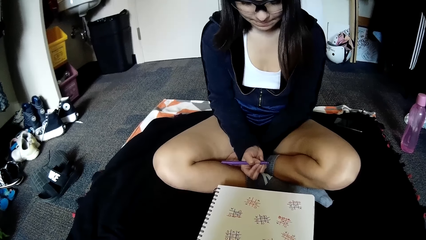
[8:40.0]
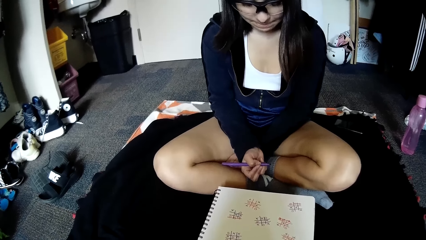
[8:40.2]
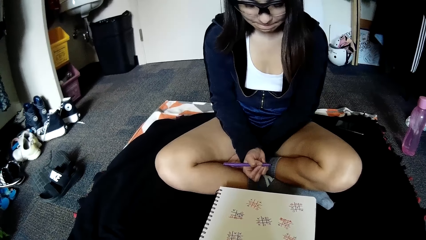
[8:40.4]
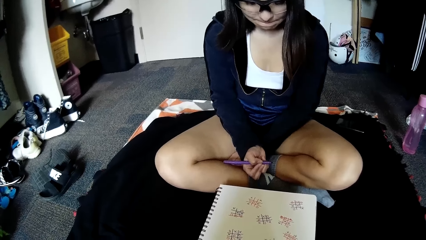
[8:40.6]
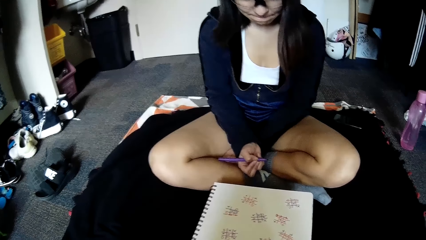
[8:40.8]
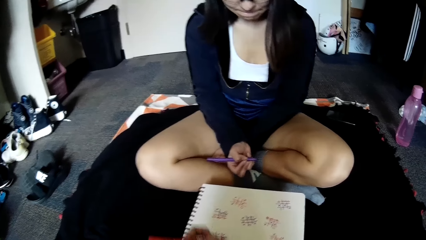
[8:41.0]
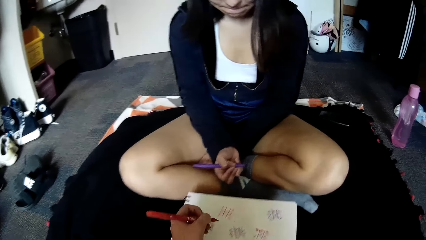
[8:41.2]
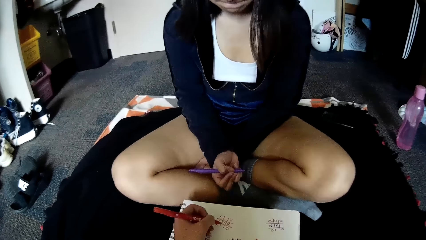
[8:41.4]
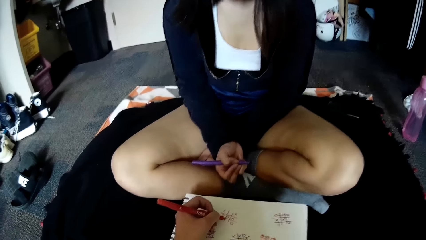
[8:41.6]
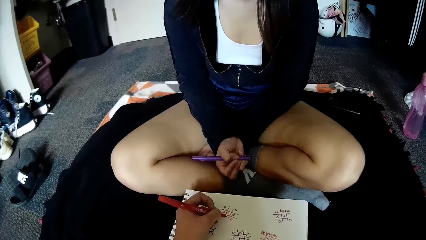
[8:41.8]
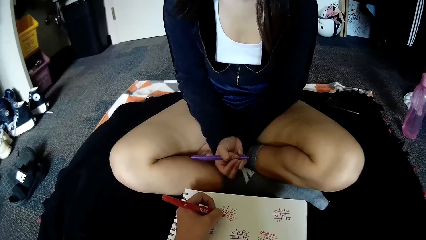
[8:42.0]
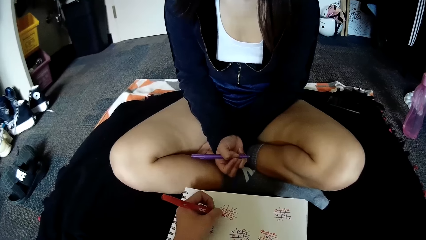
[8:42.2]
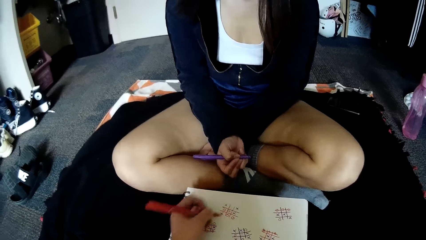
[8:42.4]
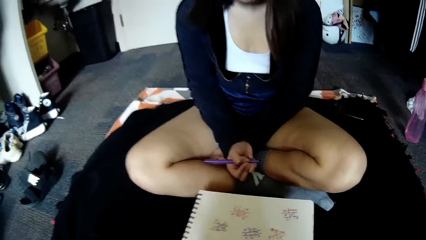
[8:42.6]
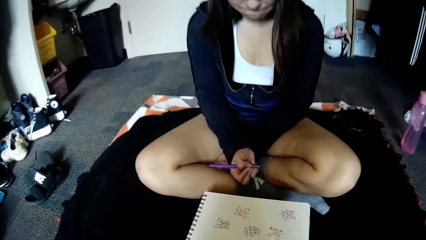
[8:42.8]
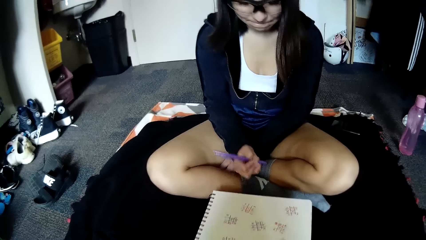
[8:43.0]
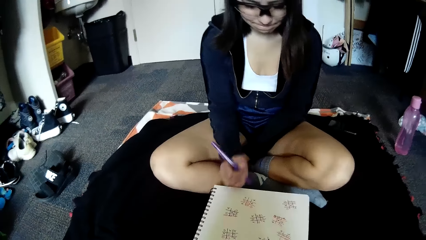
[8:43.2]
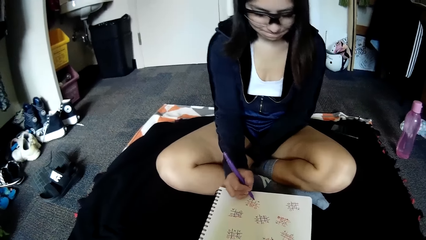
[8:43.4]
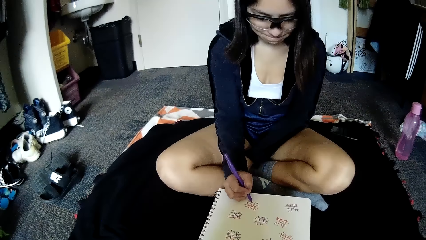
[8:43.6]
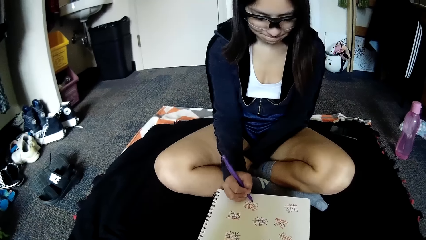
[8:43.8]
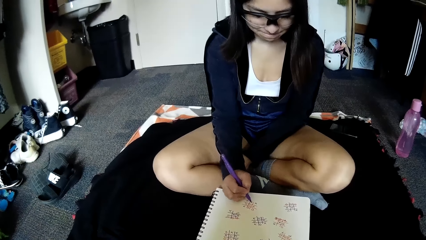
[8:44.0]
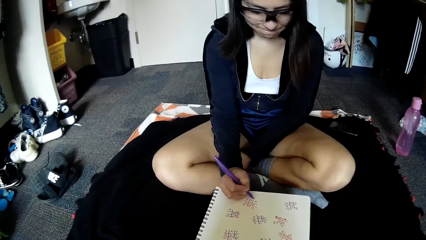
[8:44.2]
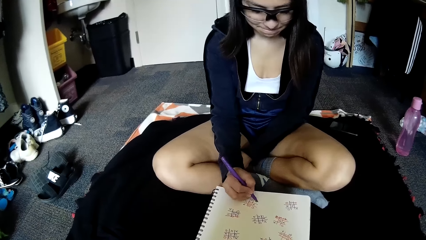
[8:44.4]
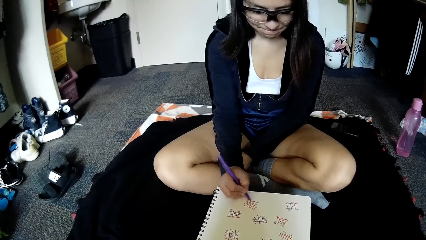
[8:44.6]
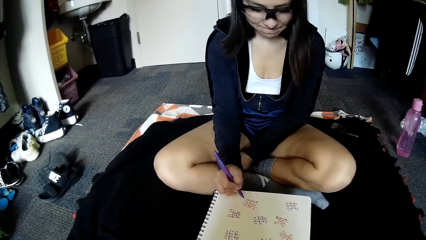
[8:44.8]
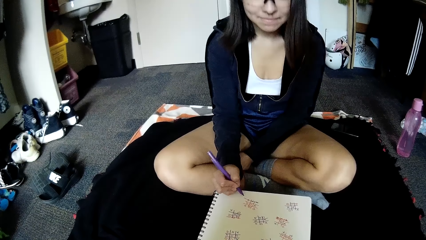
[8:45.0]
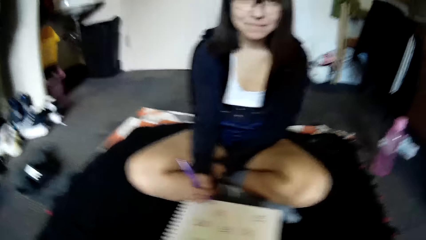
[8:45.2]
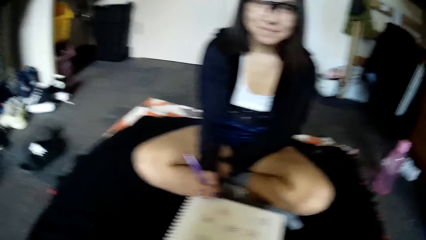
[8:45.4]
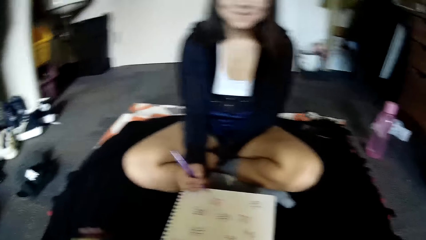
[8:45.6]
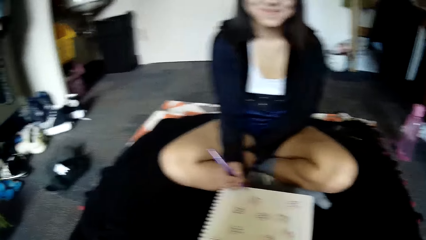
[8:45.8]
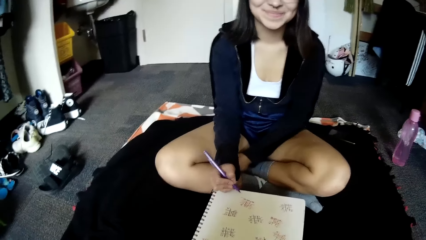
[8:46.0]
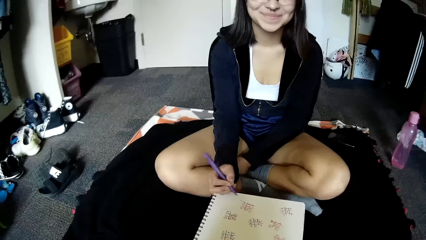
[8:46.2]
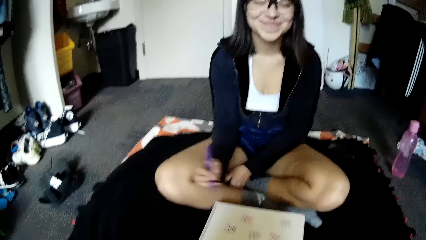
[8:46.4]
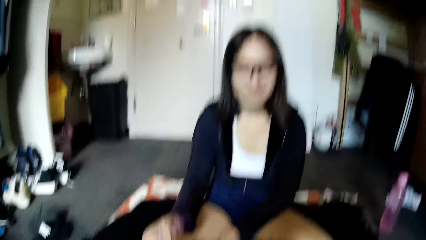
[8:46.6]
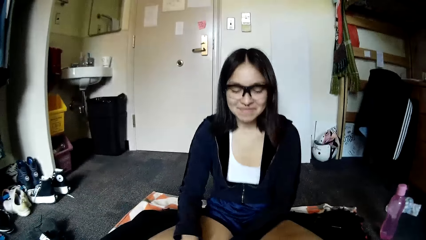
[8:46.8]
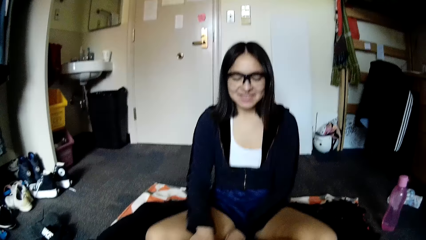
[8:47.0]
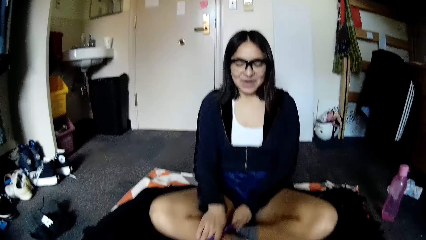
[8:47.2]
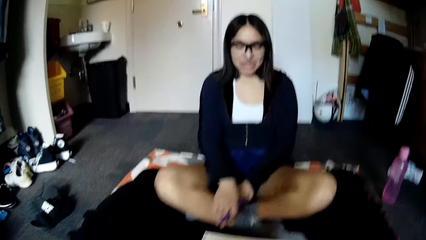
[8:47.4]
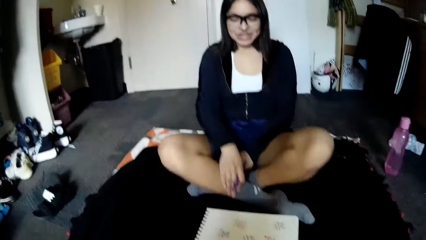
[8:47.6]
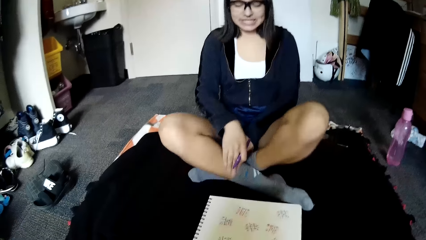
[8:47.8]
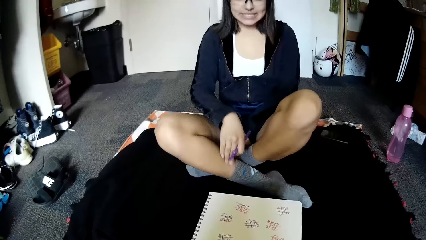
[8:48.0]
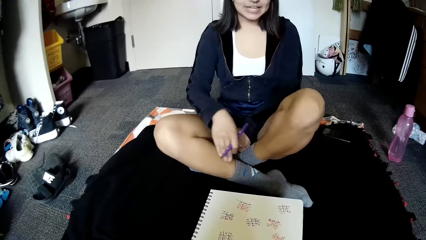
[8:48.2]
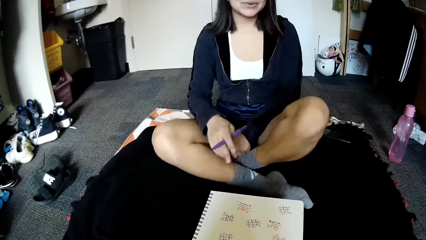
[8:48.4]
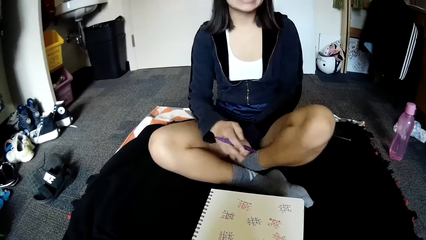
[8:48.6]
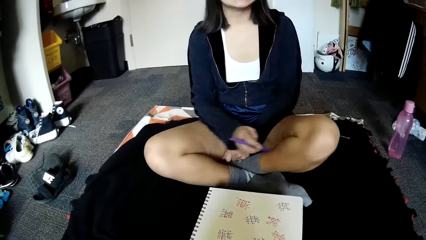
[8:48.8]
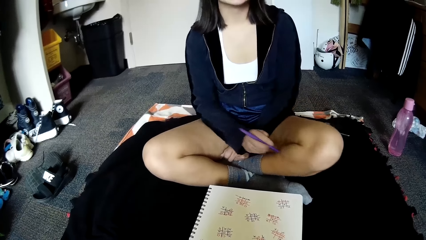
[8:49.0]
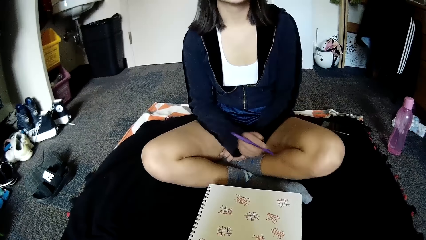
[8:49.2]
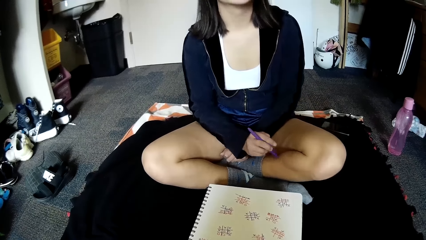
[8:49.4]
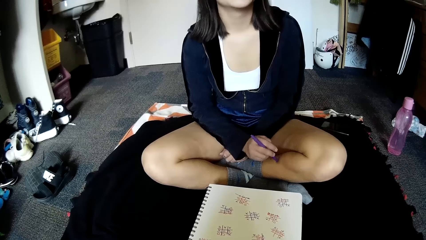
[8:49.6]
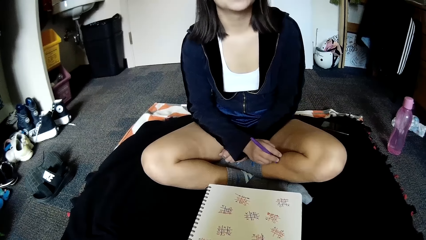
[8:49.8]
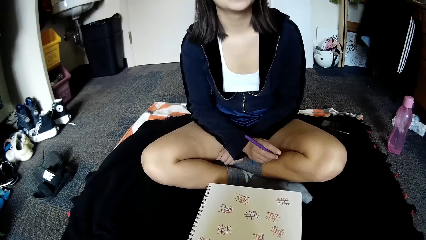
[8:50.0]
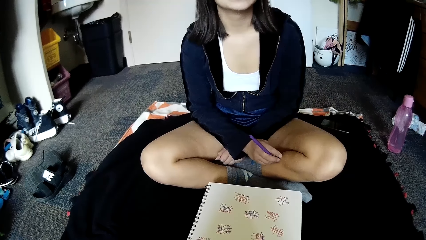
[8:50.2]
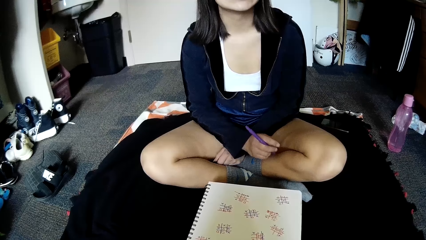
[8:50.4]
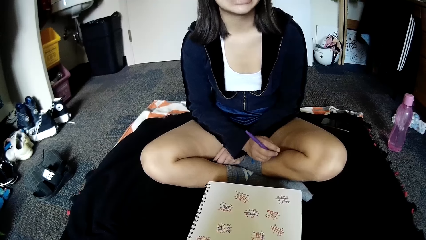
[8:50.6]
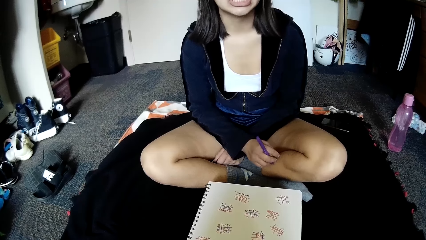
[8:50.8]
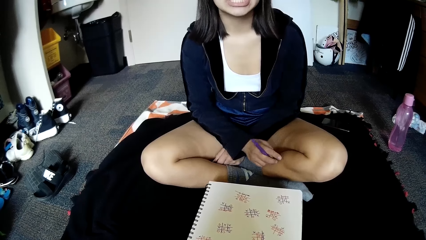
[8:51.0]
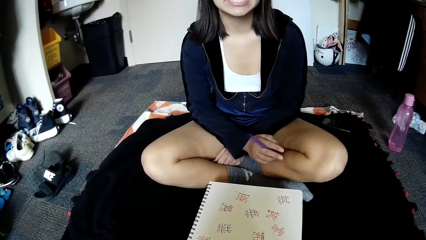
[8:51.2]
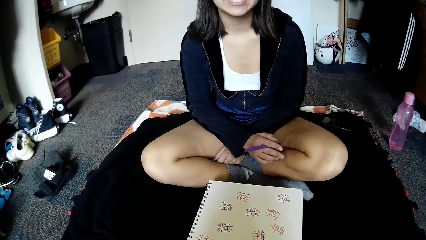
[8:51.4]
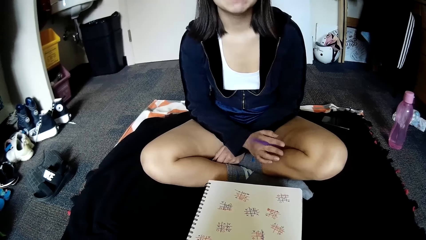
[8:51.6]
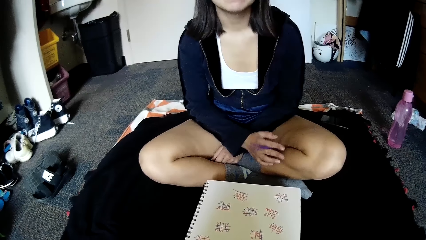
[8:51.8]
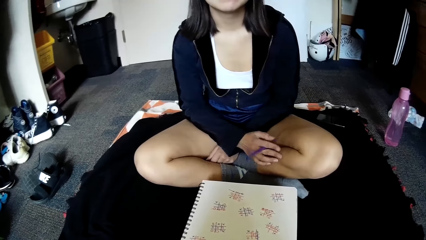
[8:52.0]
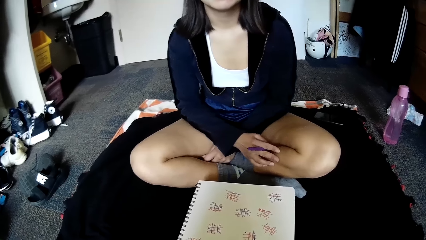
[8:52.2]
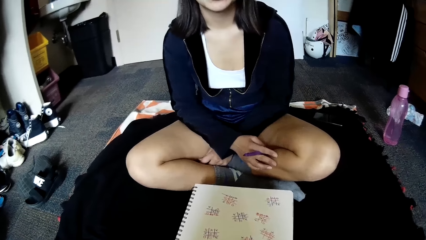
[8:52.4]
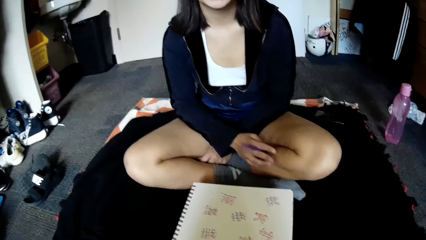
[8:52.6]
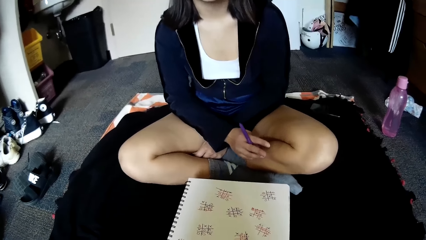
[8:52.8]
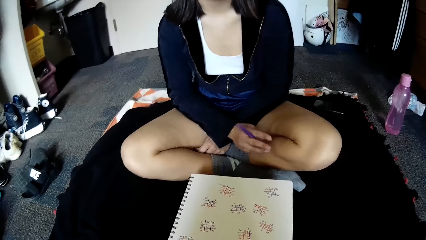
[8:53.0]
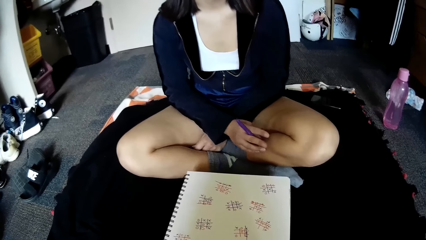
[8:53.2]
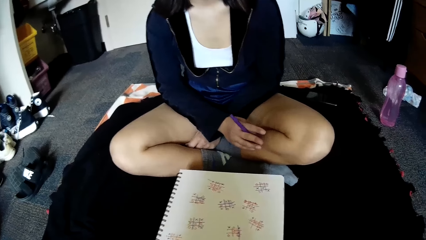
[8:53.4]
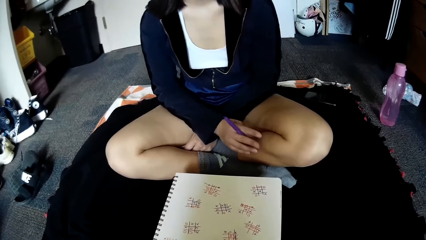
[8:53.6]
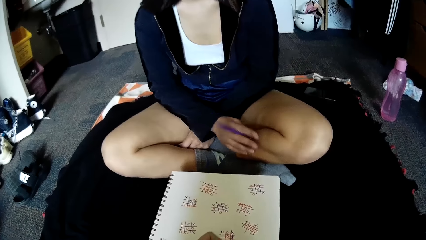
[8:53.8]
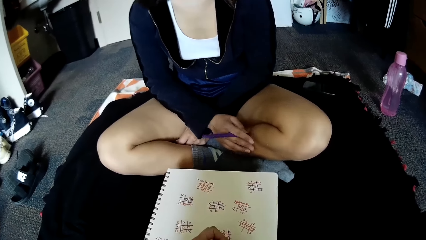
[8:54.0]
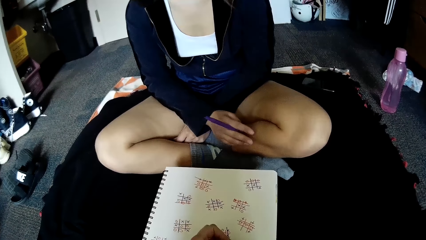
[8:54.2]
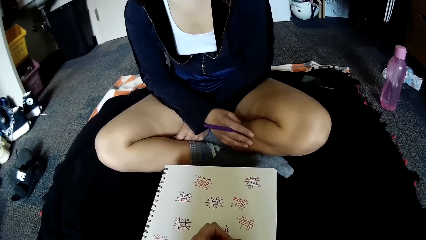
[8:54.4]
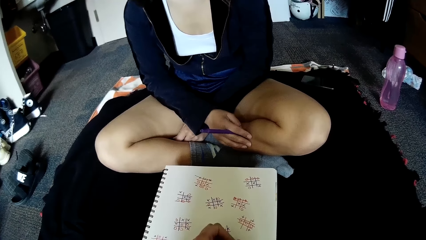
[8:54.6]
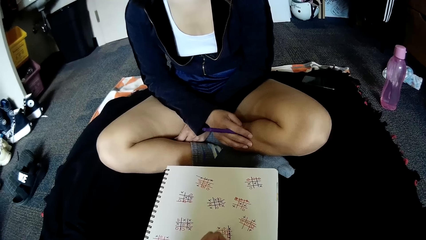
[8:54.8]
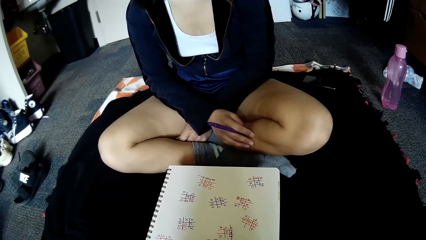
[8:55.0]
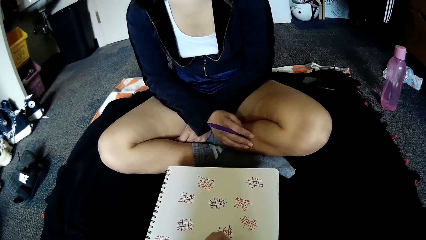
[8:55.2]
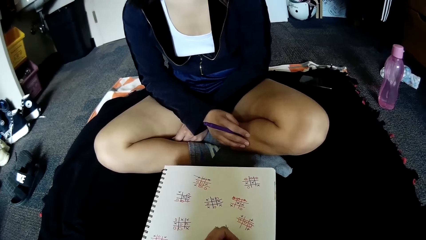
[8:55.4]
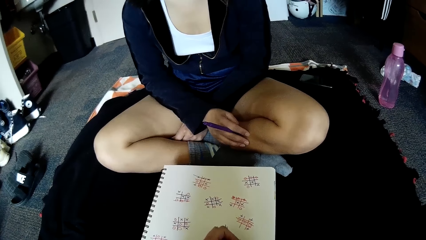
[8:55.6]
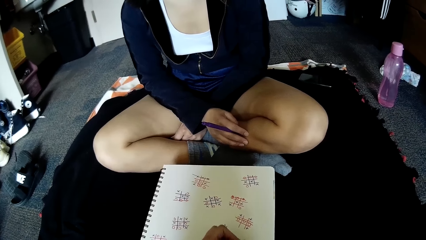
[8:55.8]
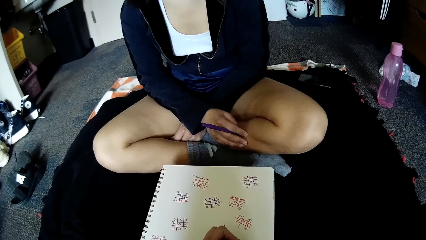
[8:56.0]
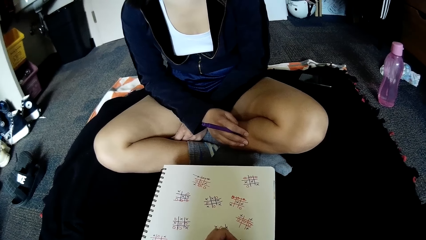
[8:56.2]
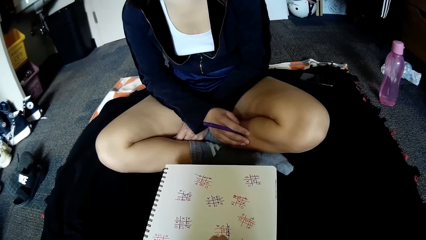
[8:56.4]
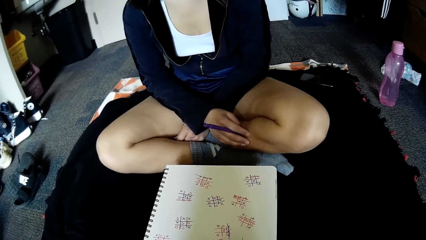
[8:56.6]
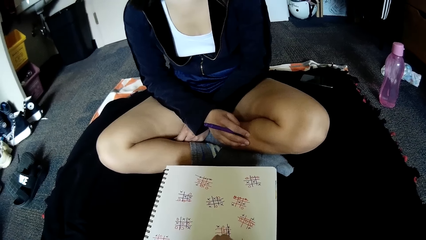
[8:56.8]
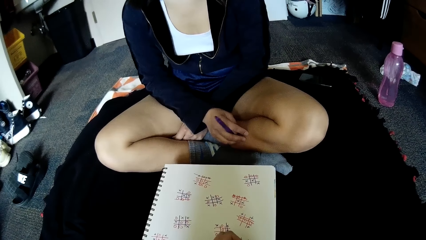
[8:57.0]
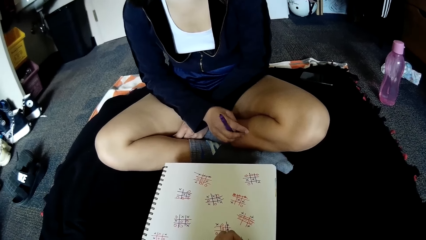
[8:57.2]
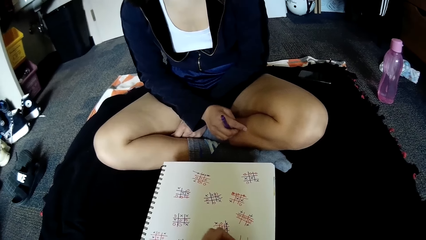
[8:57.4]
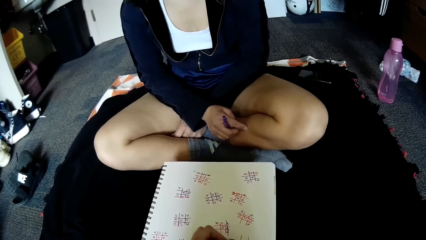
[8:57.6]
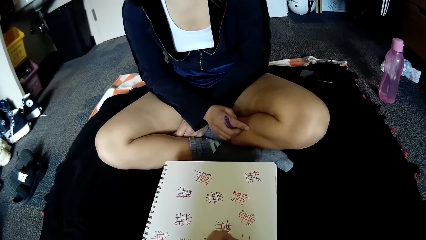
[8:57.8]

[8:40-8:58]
The camera wearer writes in the grid of squares on the paper with the red pen in her left hand. The woman writes in the grid of squares on the paper with the purple pen in her right hand. The woman strikes a line through the grid of squares on the paper with the purple pen in her right hand. The camera wearer converses with the woman. The woman leans backwards. The woman hits her left leg with the purple pen in her right hand and shakes the pen on her leg. The camera wearer draws a grid of squares on the paper with the red pen in her left hand.
